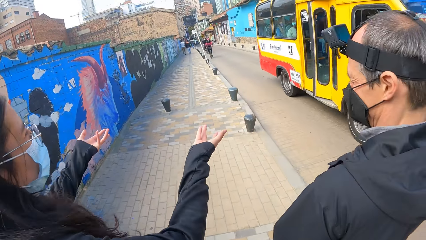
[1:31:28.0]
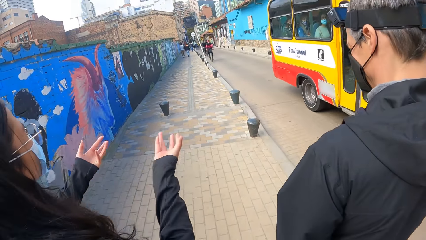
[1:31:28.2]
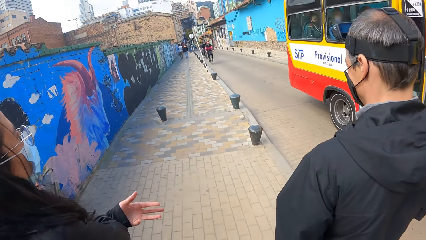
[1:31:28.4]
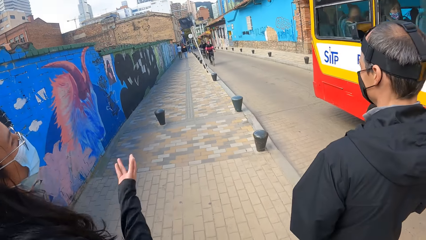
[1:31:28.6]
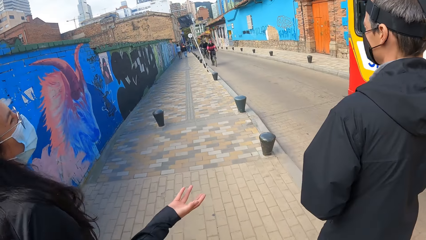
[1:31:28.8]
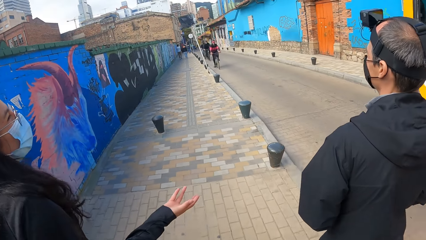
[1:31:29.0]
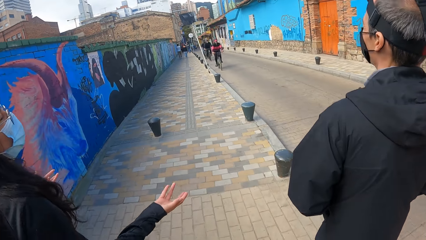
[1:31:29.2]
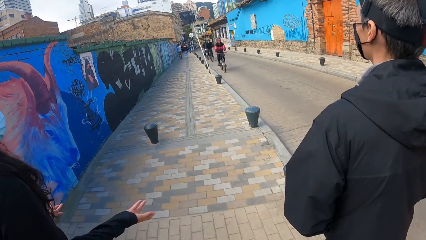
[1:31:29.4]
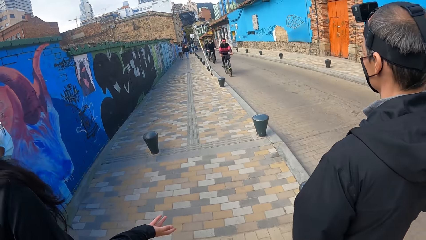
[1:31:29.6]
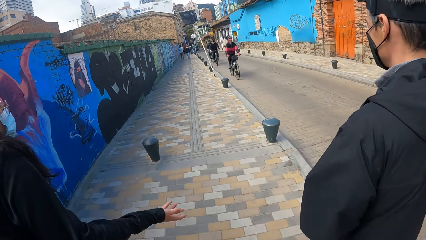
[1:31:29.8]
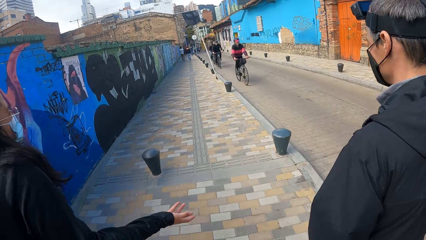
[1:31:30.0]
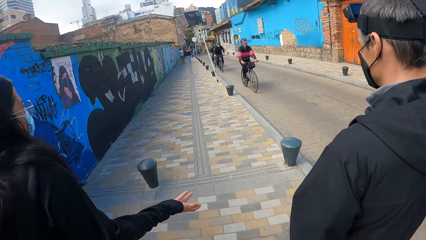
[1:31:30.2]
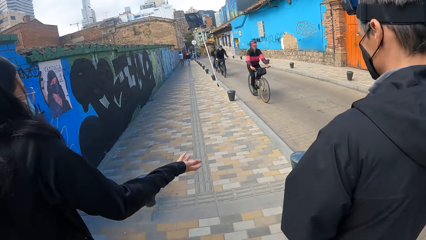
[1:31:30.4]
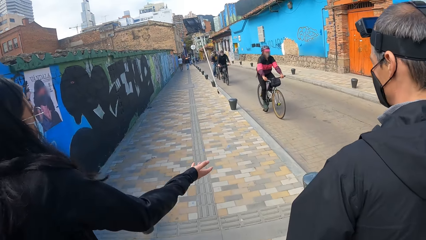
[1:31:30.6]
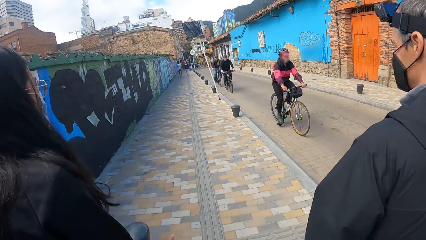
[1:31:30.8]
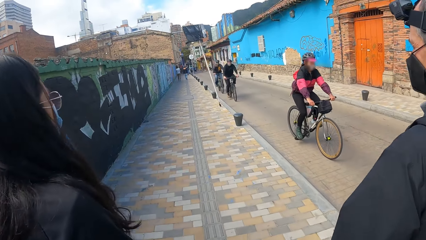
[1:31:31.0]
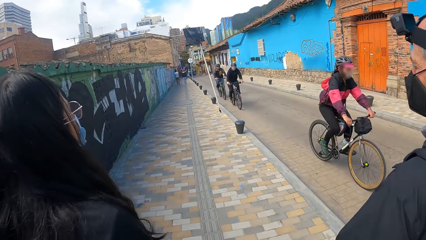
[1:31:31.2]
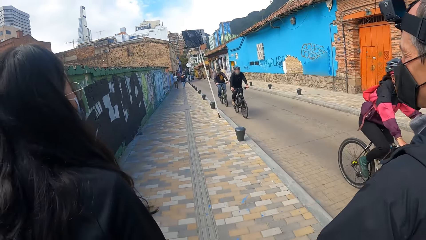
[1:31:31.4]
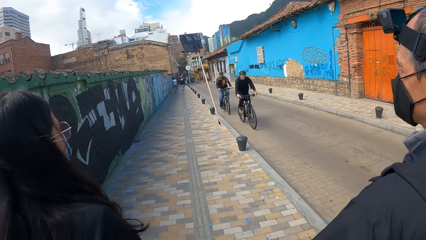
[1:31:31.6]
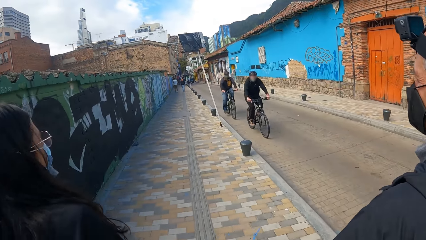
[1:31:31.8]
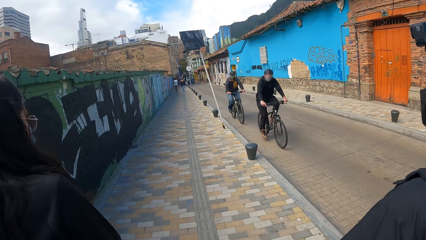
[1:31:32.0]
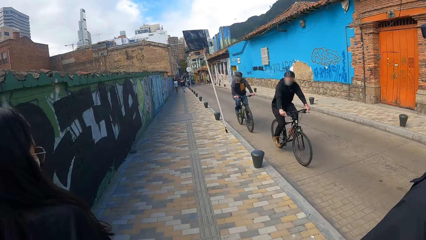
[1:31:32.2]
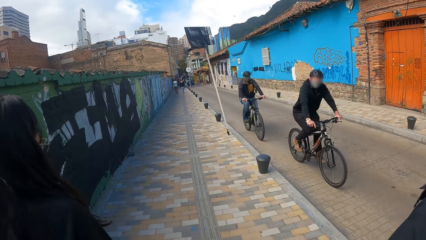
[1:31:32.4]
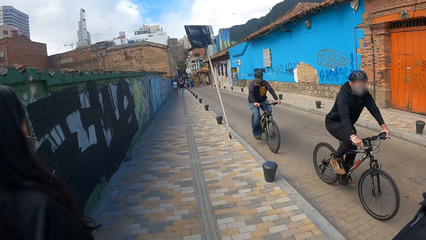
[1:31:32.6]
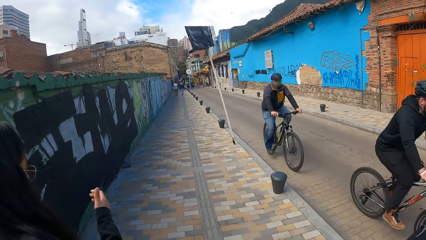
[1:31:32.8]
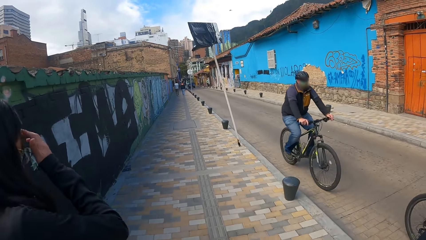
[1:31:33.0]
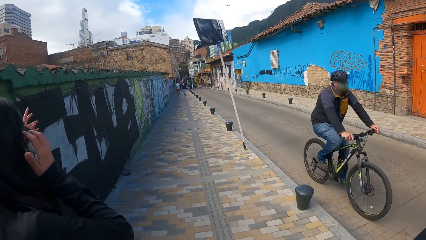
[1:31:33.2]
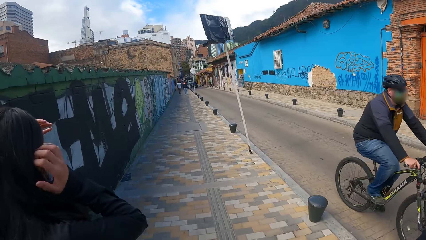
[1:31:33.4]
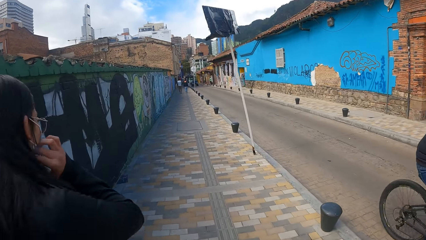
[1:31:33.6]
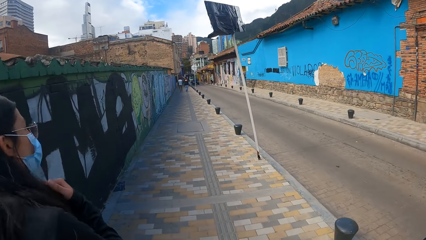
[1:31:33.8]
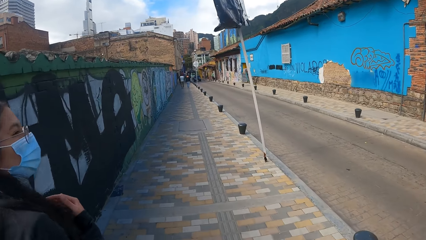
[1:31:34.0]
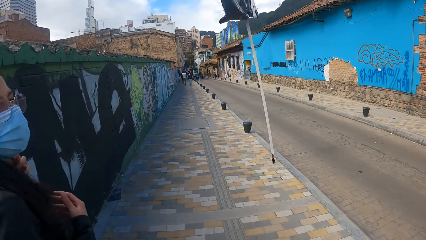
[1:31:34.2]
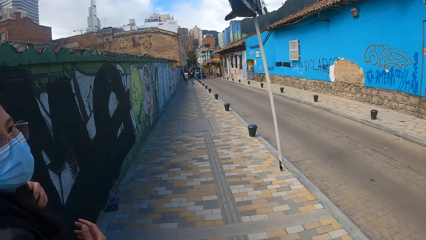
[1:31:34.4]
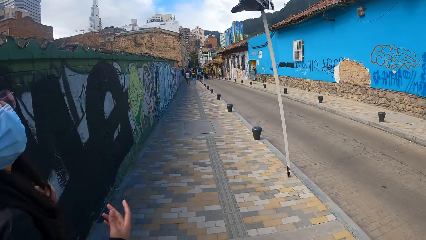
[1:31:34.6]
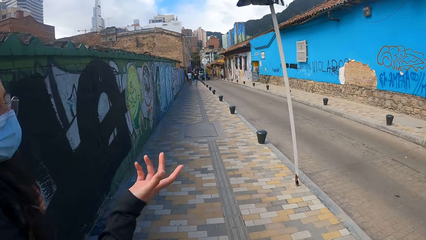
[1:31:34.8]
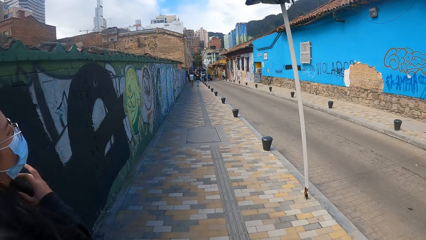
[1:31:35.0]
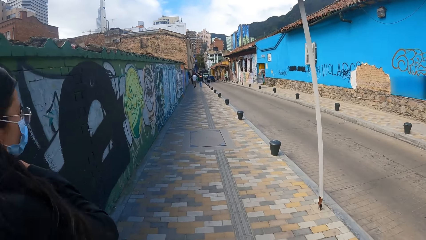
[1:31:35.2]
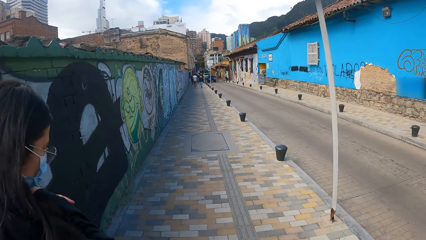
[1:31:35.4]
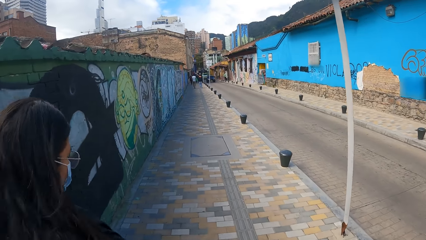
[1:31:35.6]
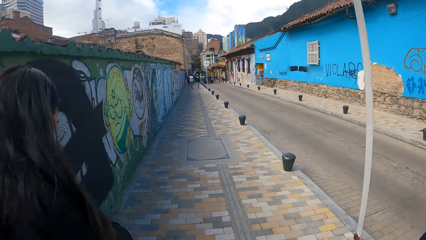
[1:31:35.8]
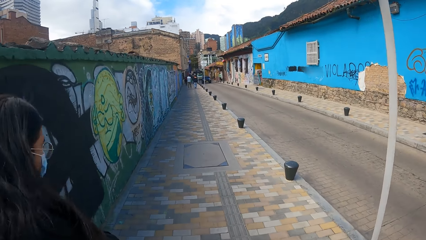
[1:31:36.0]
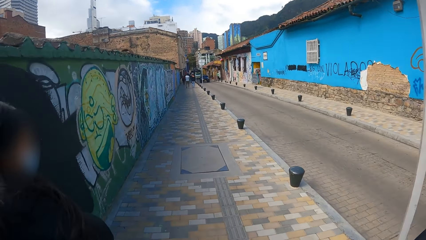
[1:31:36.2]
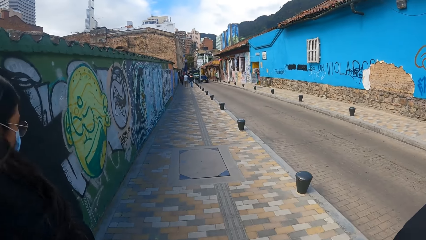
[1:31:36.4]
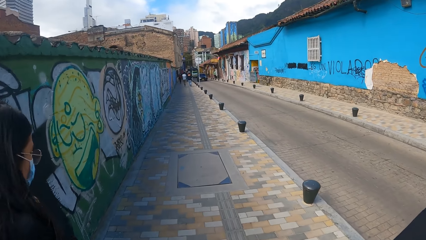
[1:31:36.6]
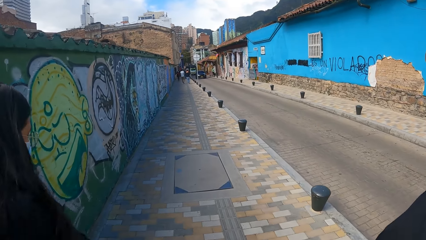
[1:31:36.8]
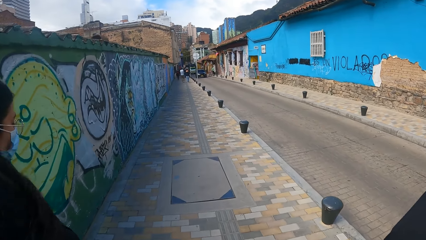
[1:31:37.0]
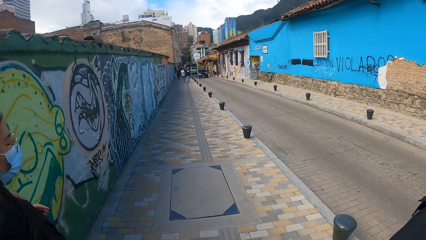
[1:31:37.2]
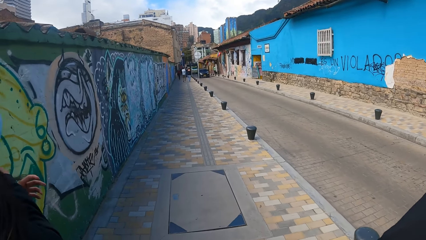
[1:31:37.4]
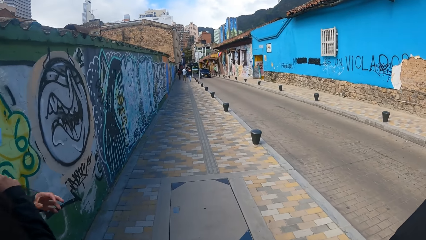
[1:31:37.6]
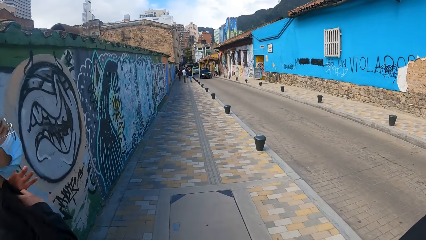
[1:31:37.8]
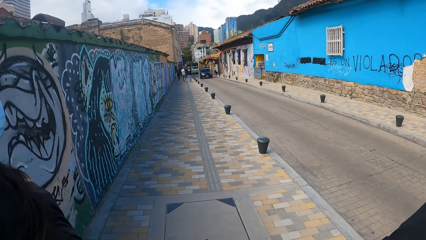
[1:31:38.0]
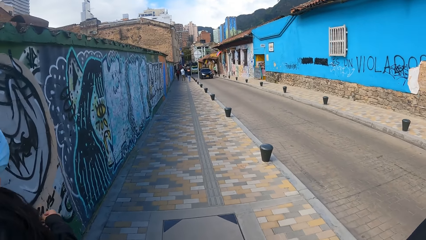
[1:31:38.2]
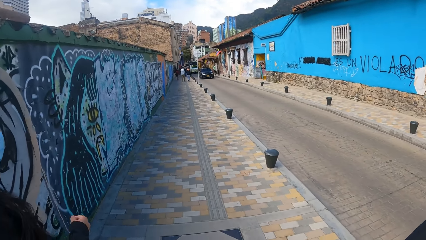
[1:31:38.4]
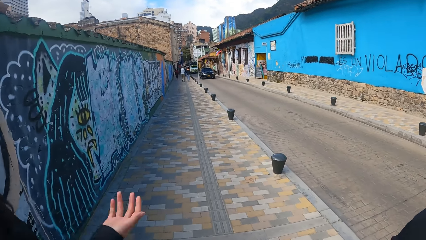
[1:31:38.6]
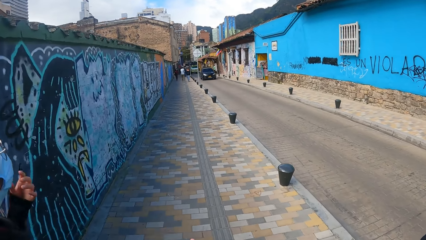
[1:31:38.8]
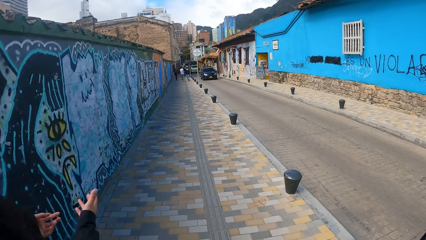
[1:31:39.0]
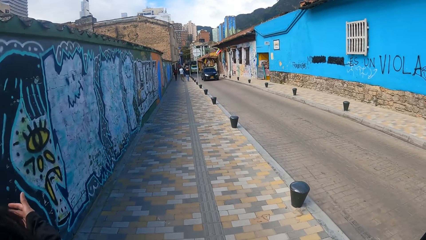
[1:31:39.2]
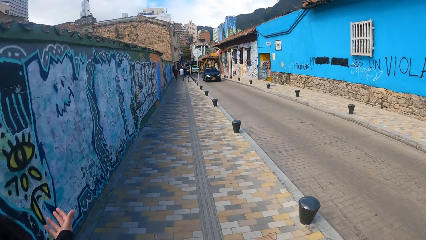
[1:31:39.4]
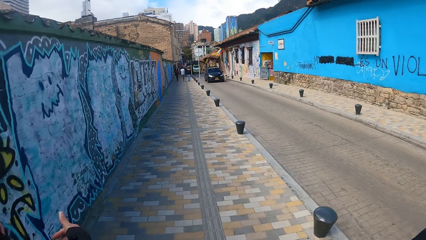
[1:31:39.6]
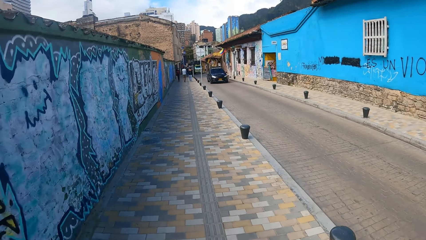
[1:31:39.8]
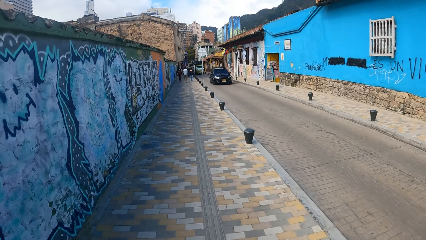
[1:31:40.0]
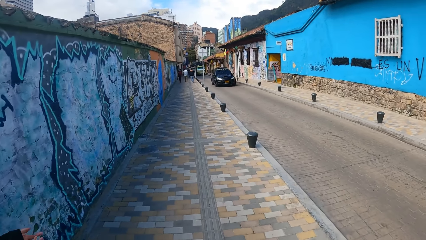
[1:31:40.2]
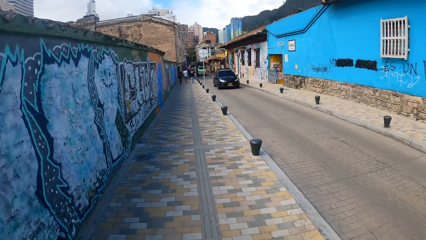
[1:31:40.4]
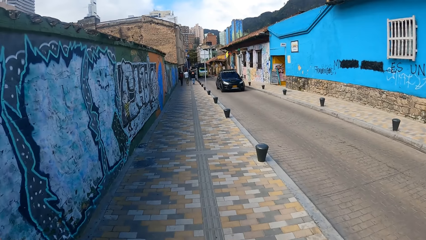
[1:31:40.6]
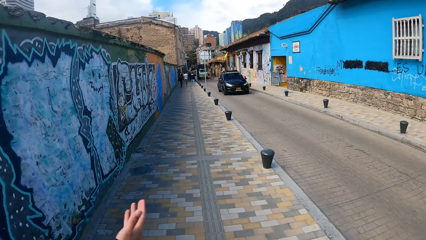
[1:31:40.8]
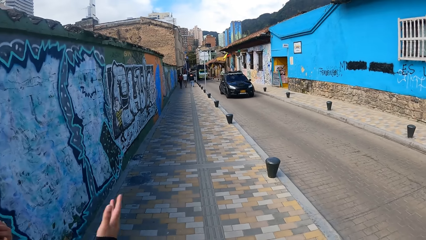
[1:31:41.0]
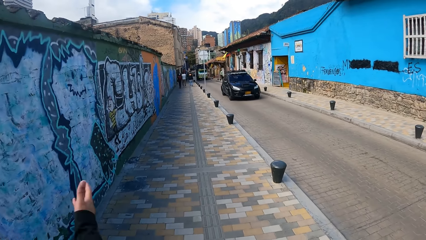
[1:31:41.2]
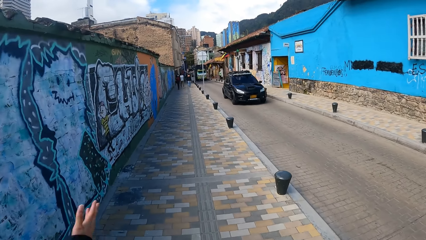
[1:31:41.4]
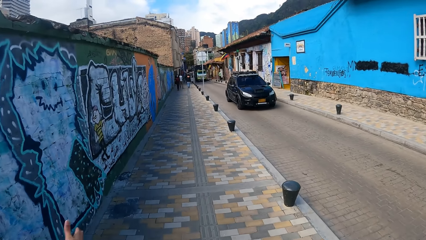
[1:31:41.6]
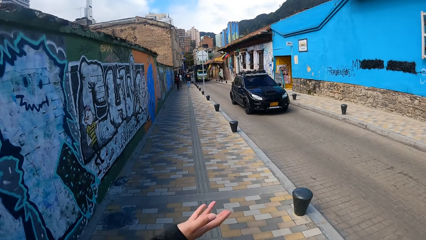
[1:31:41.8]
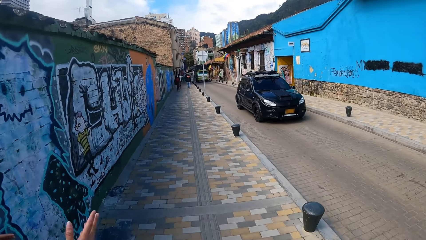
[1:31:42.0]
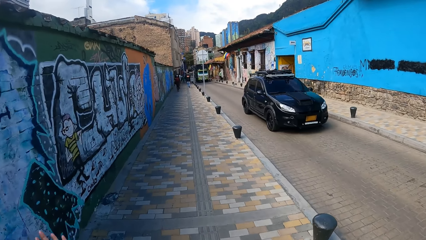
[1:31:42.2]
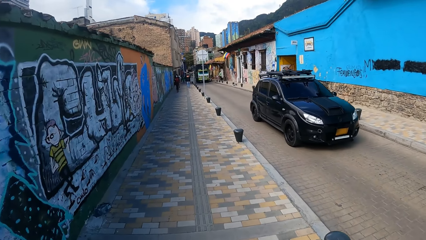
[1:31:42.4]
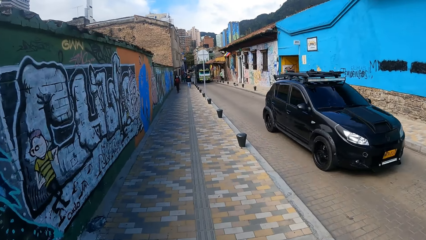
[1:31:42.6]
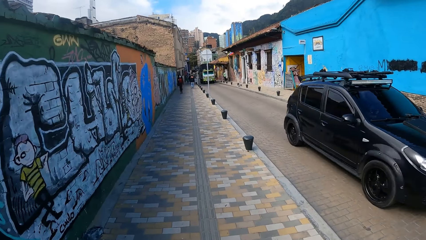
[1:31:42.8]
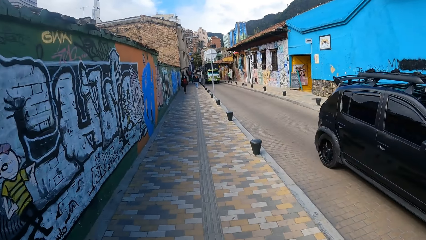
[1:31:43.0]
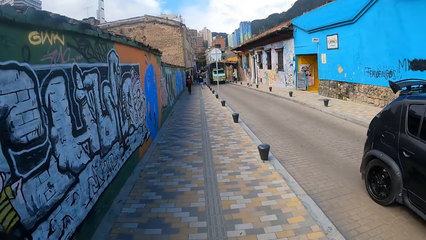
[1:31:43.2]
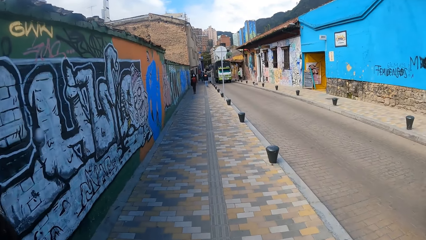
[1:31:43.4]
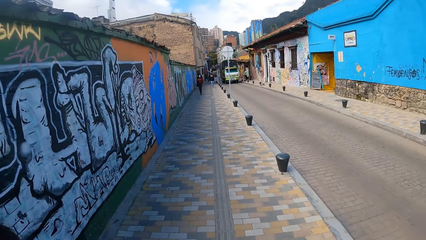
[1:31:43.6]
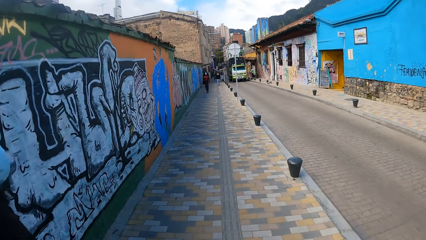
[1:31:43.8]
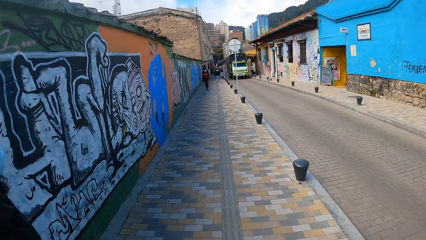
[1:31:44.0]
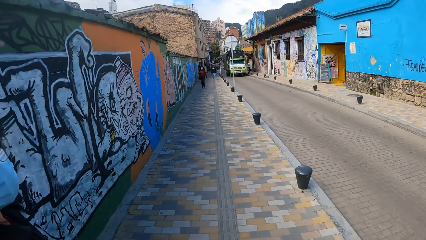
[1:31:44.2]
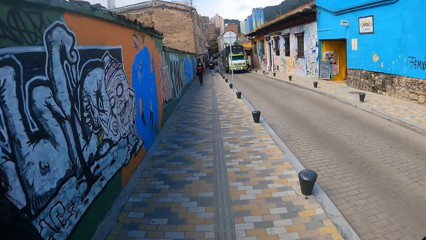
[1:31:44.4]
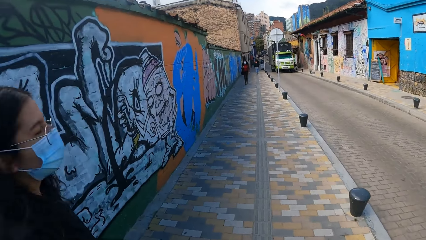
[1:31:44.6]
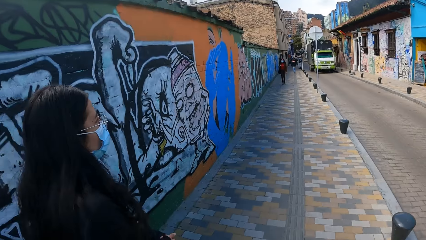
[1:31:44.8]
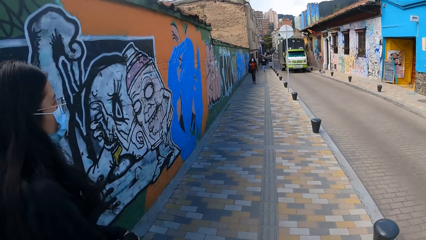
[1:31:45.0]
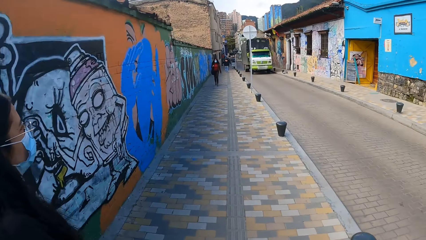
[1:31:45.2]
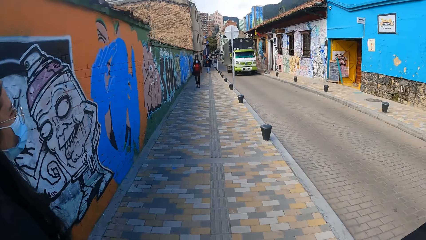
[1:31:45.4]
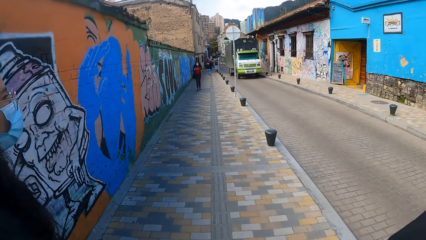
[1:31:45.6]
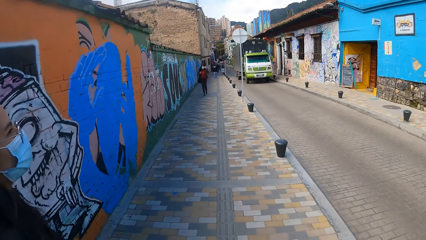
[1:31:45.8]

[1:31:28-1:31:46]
A yellow bus rides past the man, the woman and the camera wearer. A rider rides past the man, the woman and the camera wearer. Another rider rides past the man, the woman and the camera wearer. Another rider rides past the man, the woman and the camera wearer. The woman tucks her hair at the back of her ear. The woman flips her hair to the back with her right hand. The woman interacts with the camera wearer. The woman rubs her hair with her left hand. The woman gesticulates with her right hand. The woman walks on the pavement. The woman rubs her hair with both hands. The camera wearer walks on the pavement. The woman gesticulates with both hands. A black car drives past the man, the woman and the camera wearer.
